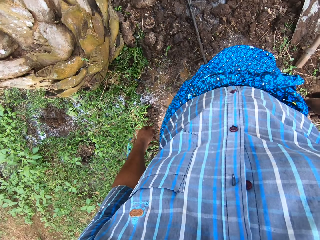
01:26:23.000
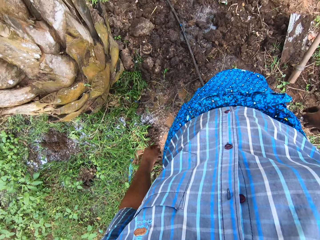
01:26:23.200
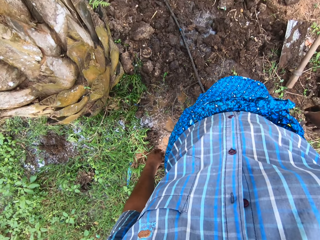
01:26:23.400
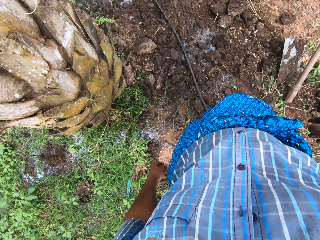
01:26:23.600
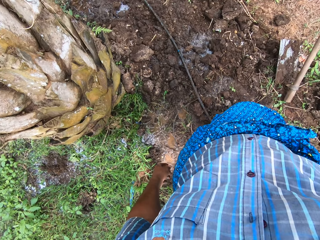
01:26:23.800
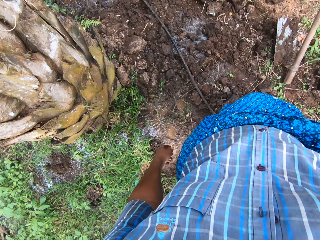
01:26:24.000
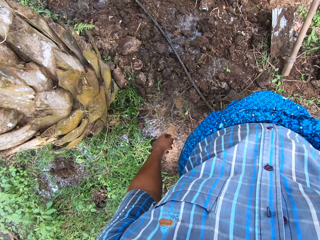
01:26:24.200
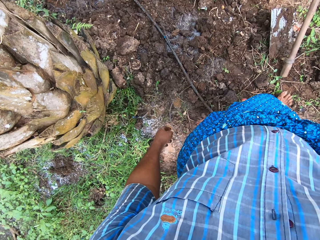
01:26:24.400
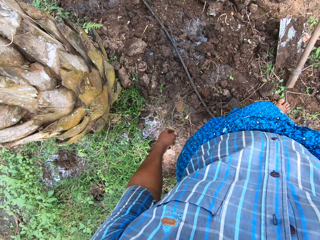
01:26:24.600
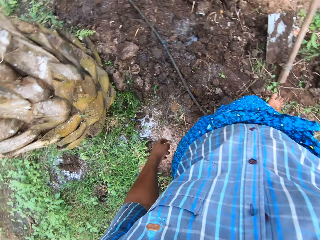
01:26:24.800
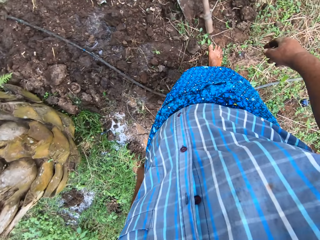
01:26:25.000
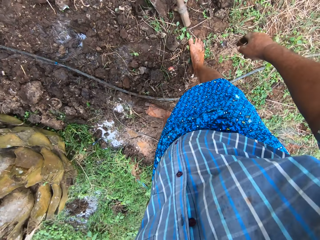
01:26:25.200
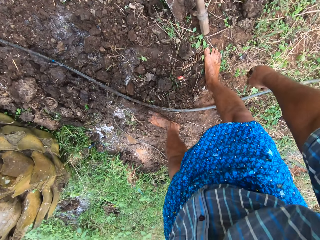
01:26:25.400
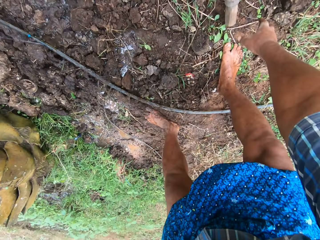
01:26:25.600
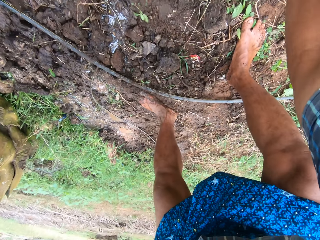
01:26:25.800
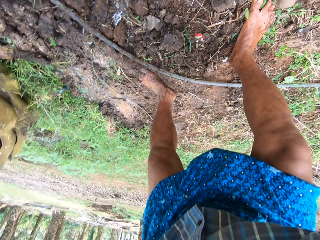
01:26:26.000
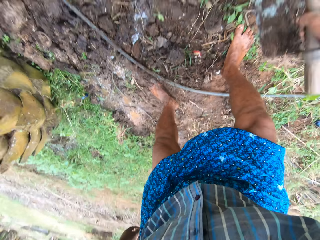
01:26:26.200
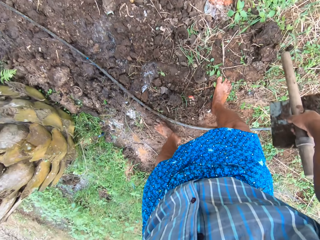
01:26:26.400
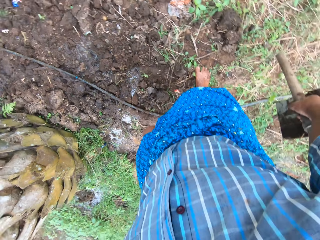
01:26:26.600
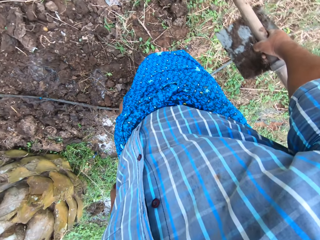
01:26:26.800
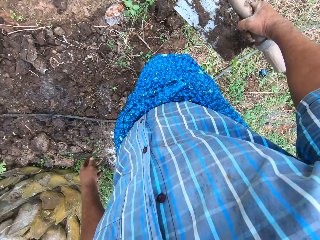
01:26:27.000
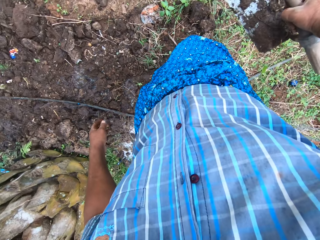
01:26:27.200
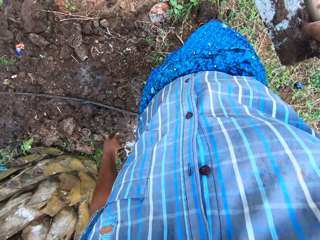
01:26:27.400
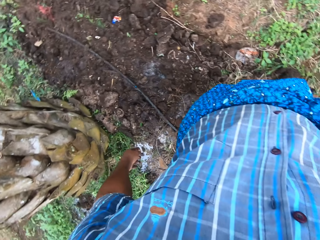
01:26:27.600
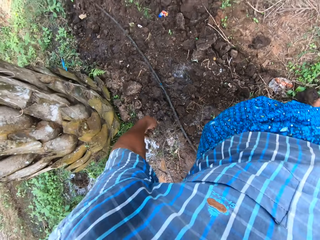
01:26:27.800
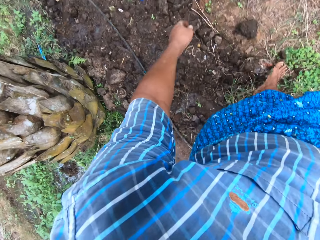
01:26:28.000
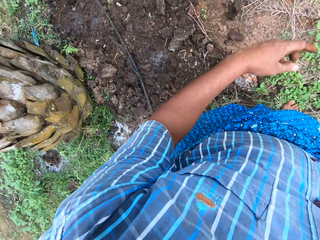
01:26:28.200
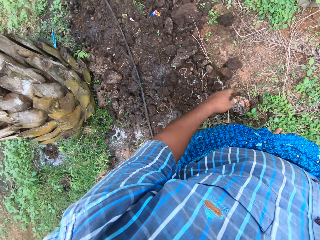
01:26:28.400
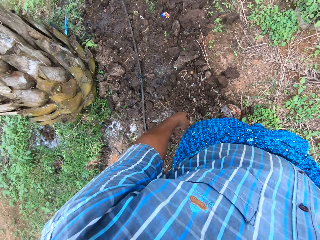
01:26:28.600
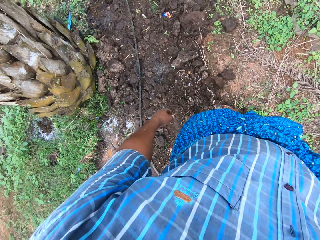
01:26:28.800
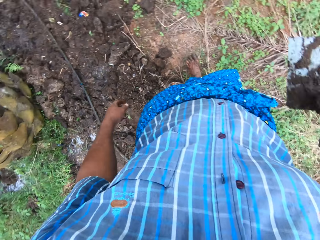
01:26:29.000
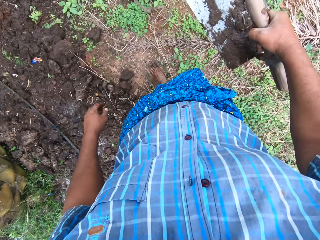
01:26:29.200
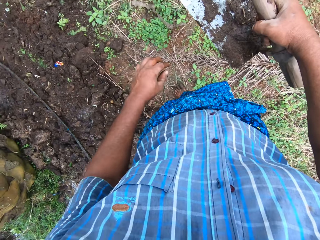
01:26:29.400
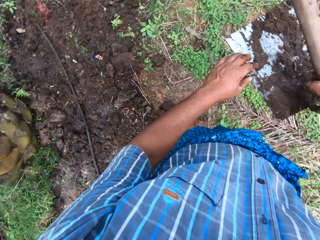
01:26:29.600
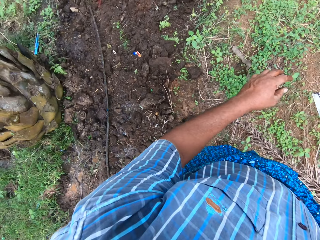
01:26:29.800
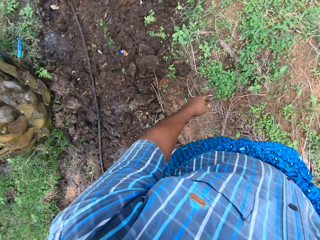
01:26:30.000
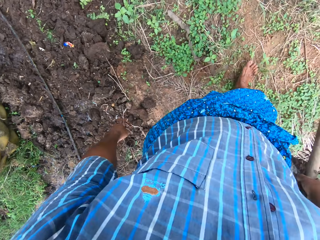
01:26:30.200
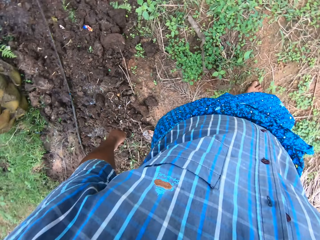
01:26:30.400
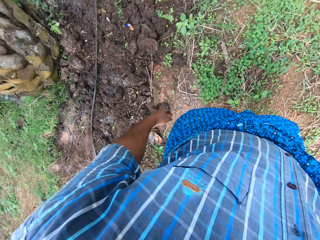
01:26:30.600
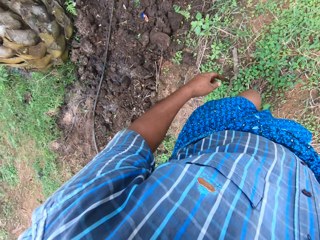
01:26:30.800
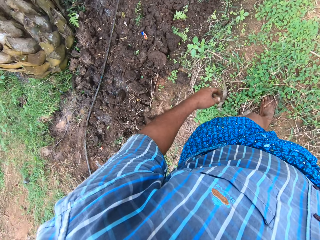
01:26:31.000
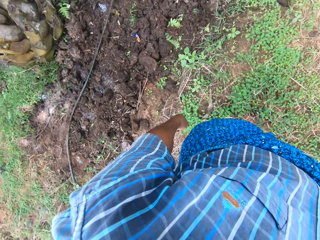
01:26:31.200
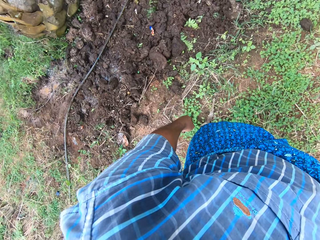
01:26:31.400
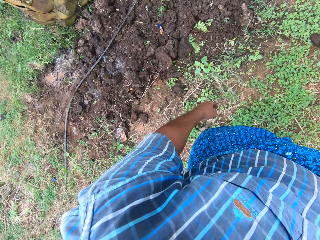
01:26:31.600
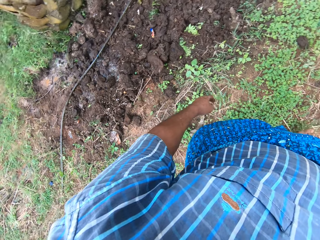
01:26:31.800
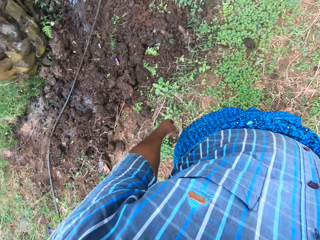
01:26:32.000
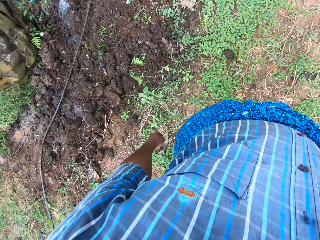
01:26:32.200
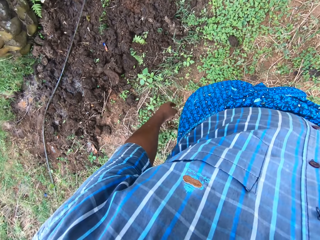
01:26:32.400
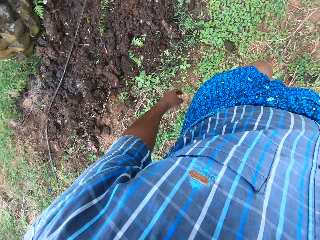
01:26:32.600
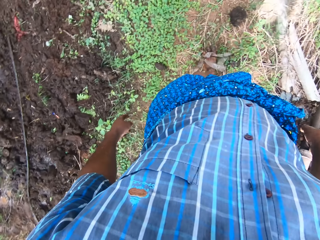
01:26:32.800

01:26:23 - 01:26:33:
The camera wearer picks up the digging hoe from the ground with his right hand. He pushes the sand with his right leg. He walks on the field.

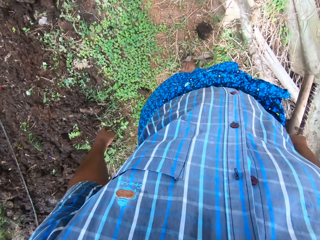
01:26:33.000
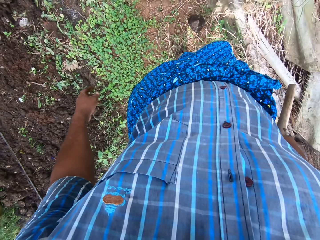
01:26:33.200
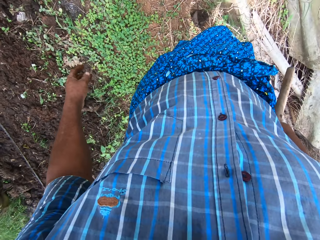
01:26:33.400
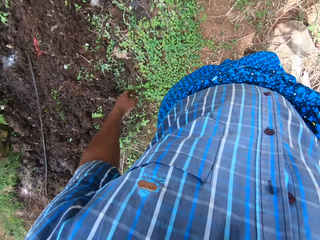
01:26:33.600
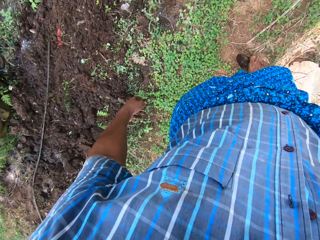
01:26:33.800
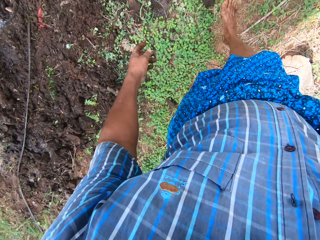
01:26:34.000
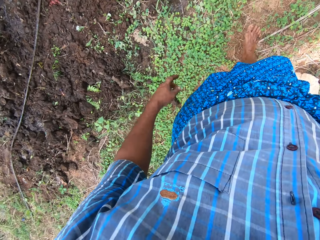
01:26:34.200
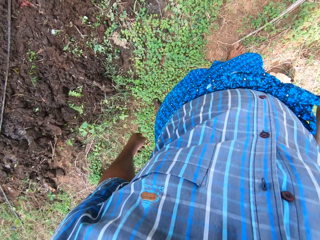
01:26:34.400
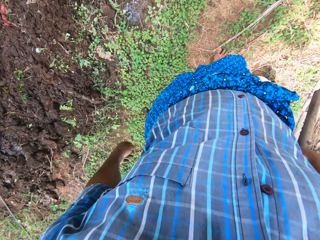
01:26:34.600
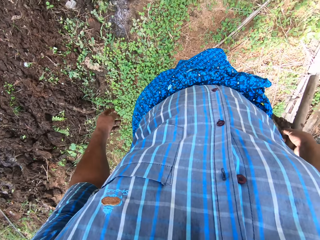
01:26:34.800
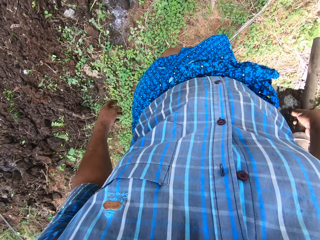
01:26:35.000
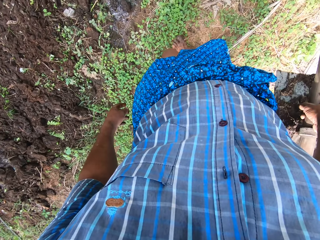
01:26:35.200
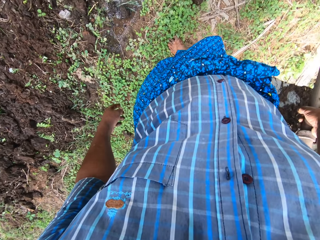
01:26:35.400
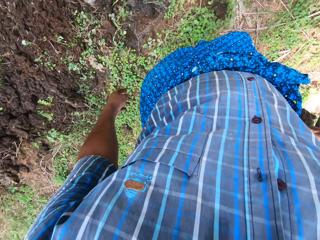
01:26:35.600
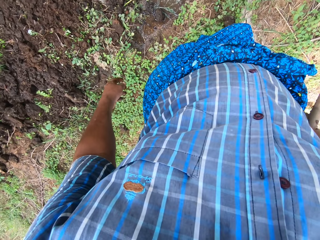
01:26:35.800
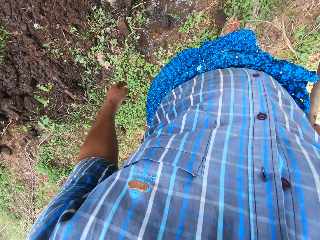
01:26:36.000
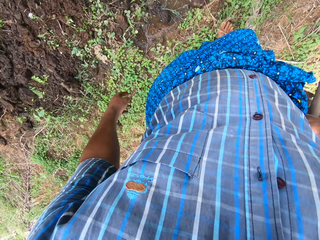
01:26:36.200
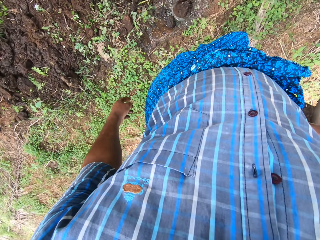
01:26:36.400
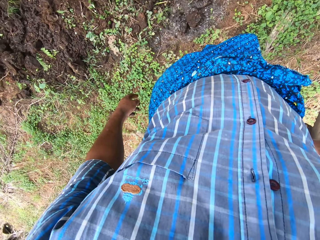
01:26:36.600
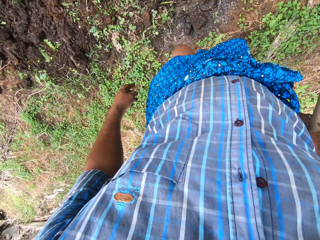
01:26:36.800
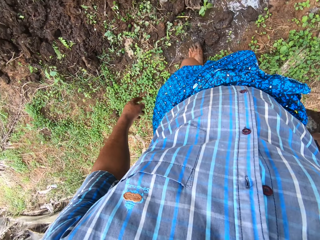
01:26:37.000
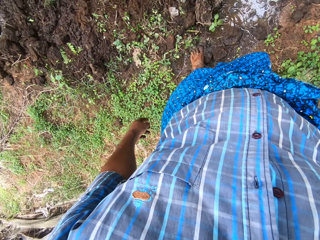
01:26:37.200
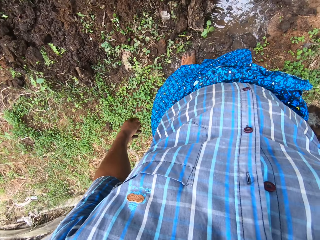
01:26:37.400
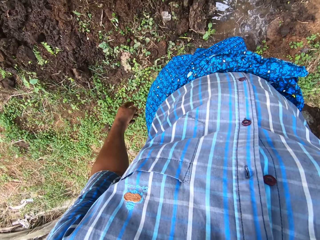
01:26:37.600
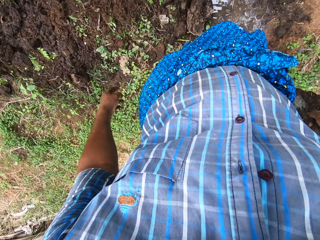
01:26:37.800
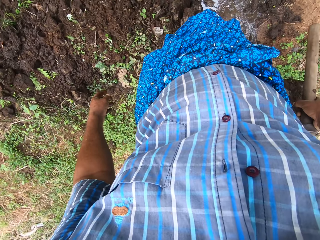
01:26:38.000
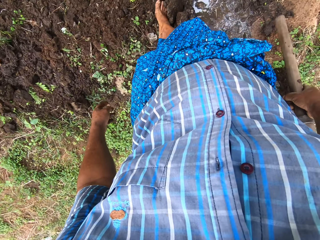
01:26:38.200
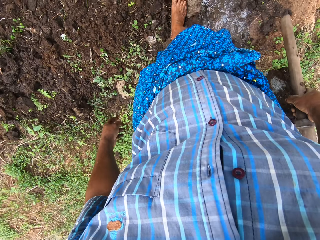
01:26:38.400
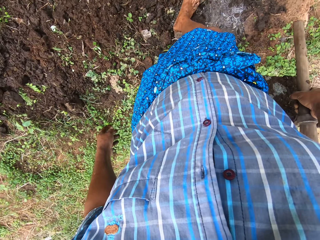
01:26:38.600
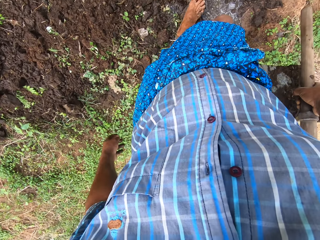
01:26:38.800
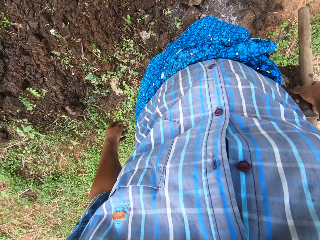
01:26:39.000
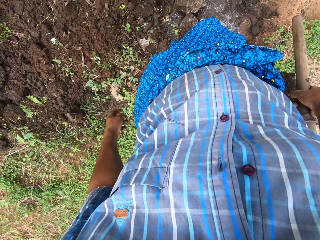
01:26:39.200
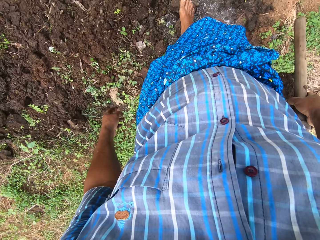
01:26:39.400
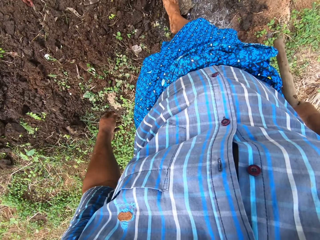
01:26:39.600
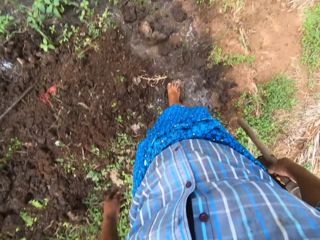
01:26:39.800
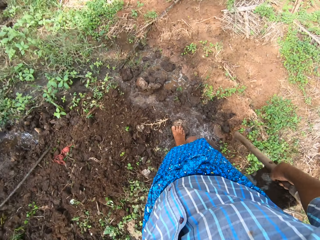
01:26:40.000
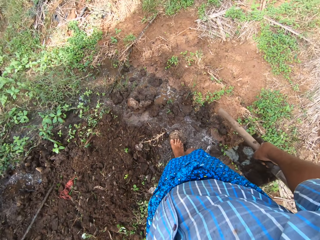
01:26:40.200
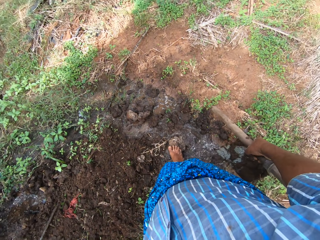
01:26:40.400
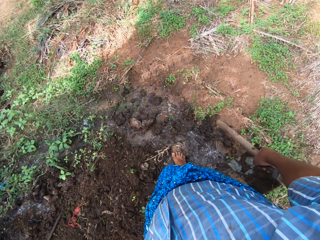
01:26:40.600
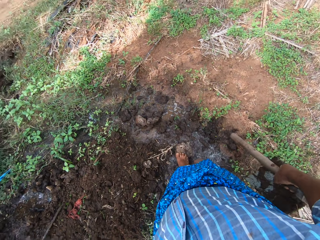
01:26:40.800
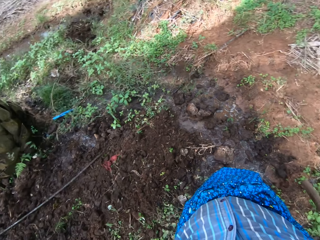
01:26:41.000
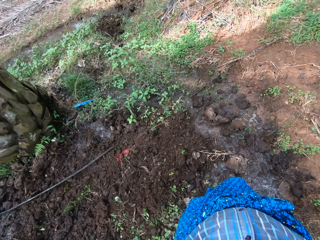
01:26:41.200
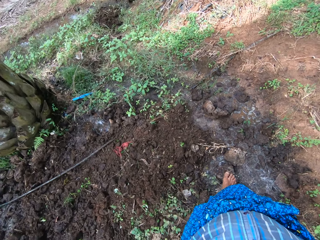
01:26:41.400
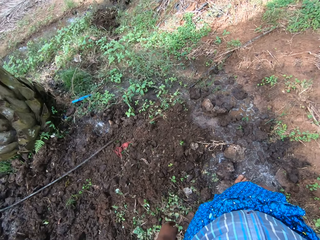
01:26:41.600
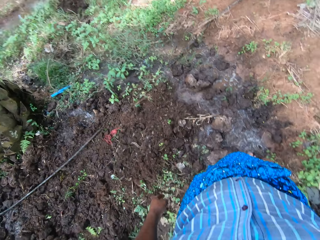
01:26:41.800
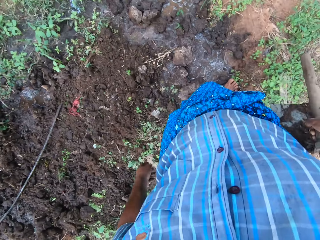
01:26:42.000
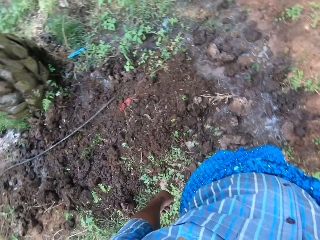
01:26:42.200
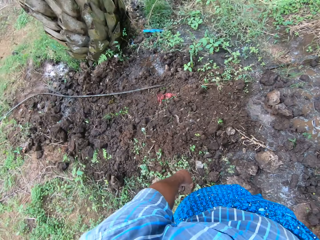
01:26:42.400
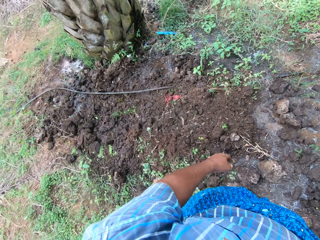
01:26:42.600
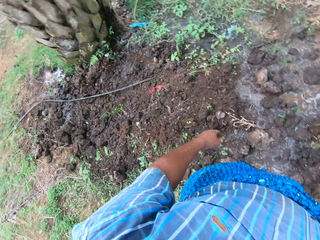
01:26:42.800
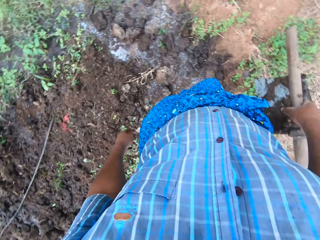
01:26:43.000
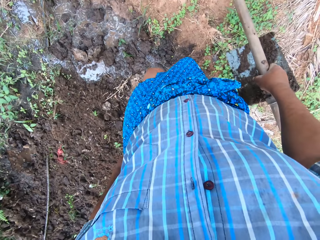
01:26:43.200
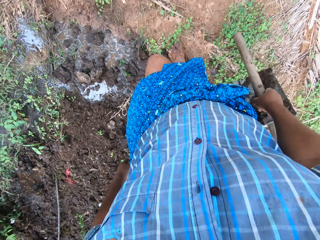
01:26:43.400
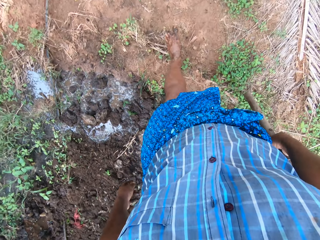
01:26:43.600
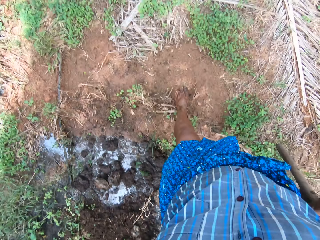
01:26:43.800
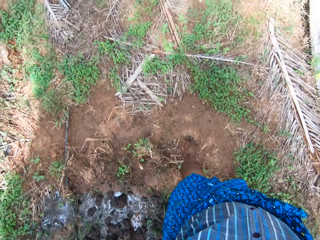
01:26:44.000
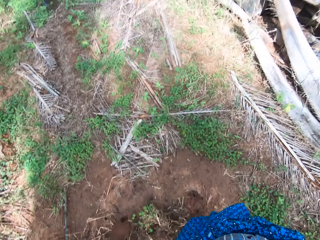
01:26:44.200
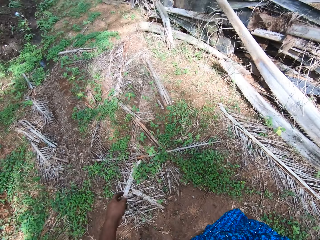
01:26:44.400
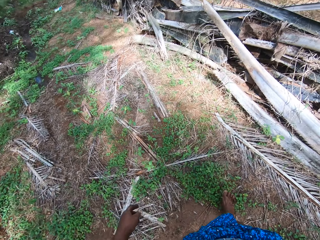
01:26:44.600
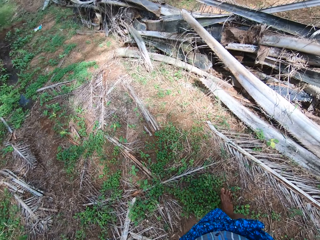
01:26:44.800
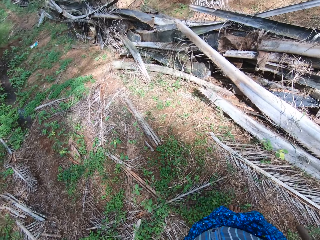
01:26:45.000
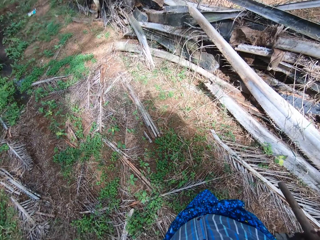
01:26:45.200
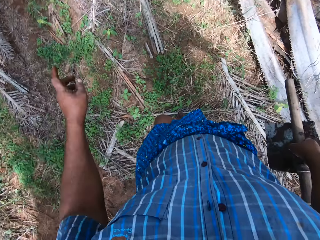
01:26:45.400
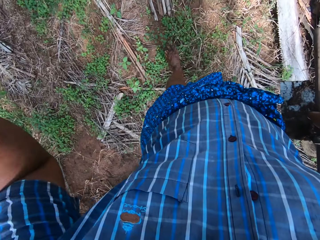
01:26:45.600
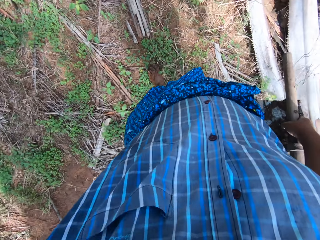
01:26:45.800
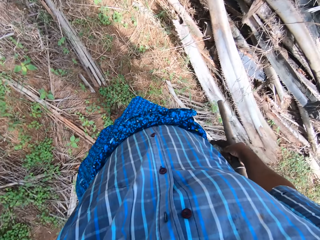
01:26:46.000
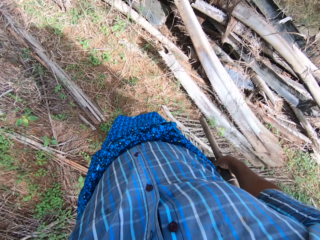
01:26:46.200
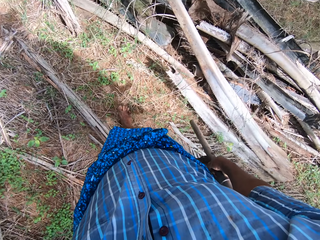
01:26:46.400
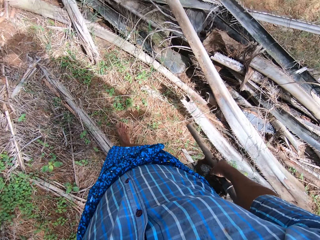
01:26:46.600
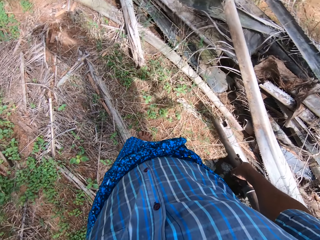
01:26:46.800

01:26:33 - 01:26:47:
The camera wearer pushes the sand to the field stream. He walks on the field. He pushes the sand to the field stream. He disperses the sand in the field stream. He looks around the field work area and walks on the field. He adjusts the camera on his head.
